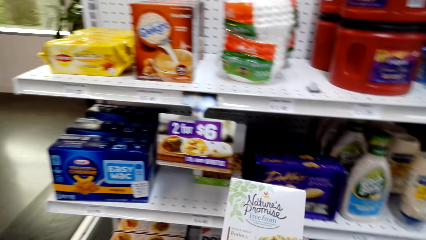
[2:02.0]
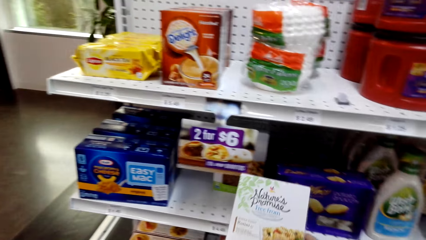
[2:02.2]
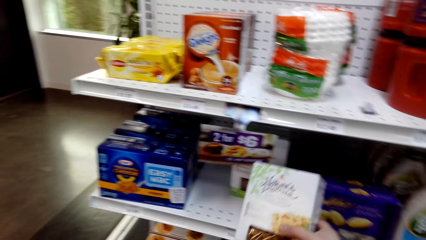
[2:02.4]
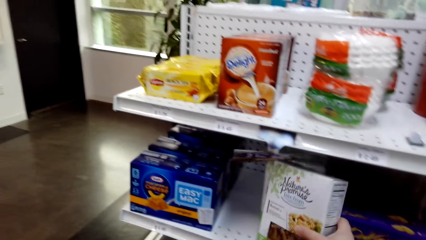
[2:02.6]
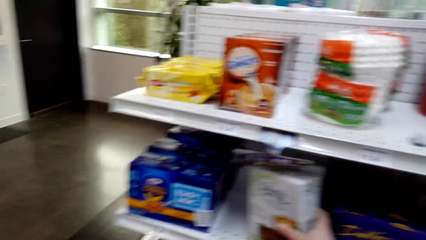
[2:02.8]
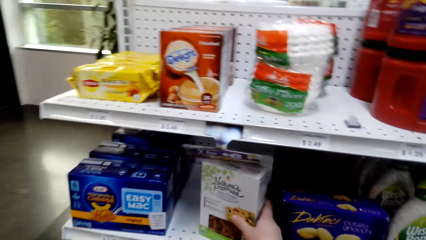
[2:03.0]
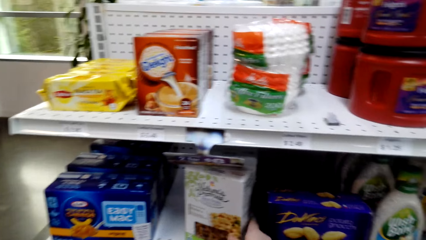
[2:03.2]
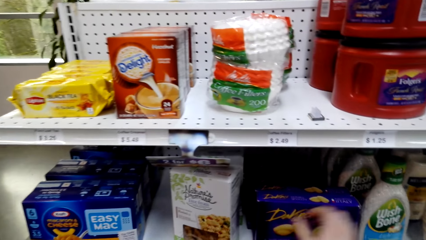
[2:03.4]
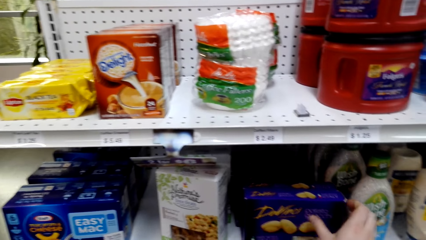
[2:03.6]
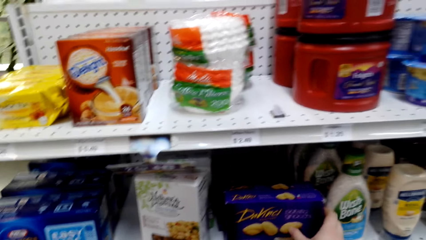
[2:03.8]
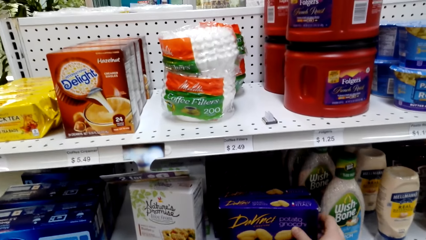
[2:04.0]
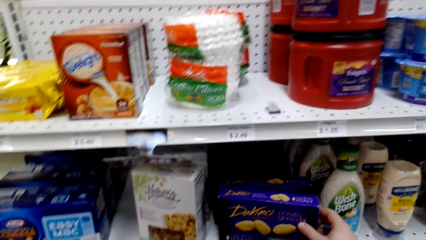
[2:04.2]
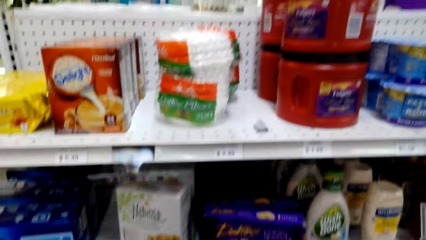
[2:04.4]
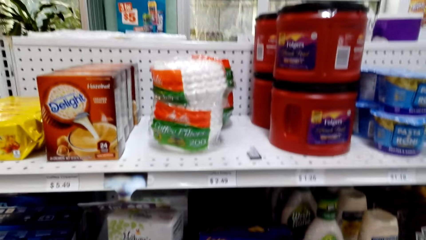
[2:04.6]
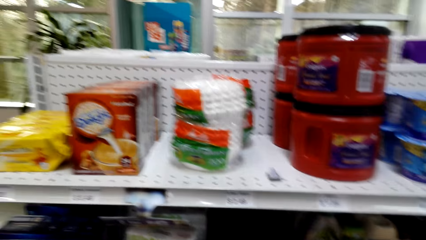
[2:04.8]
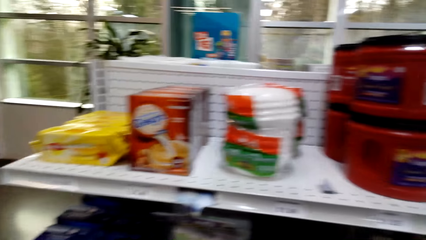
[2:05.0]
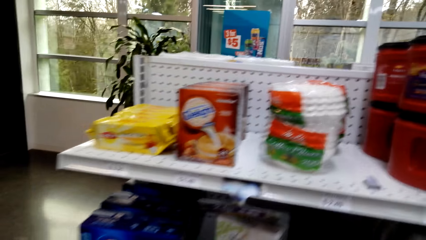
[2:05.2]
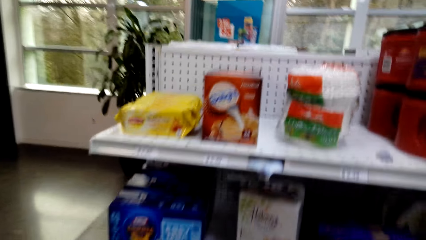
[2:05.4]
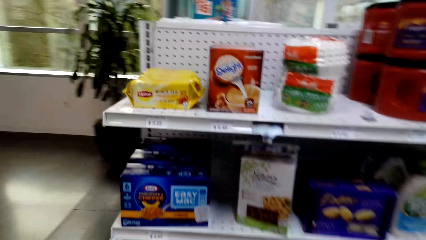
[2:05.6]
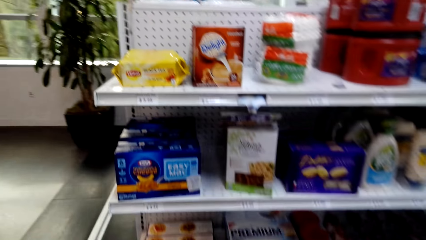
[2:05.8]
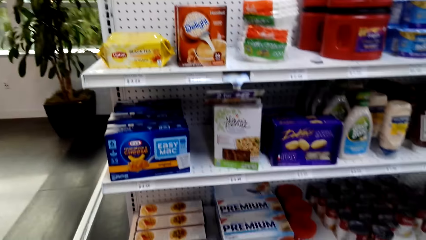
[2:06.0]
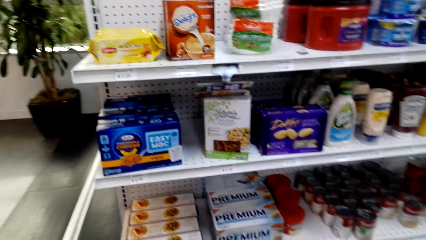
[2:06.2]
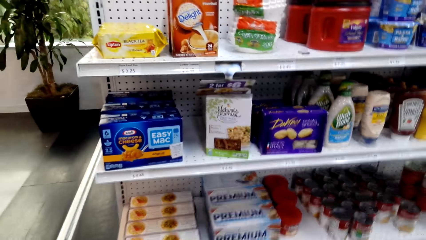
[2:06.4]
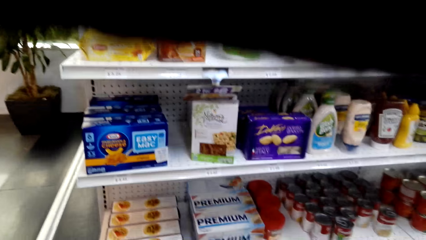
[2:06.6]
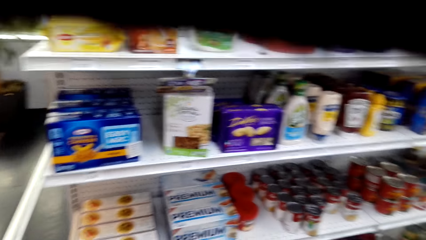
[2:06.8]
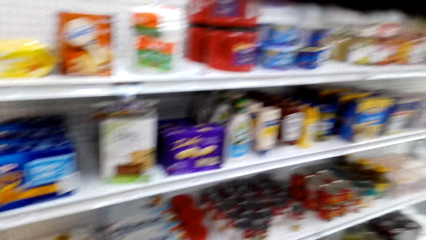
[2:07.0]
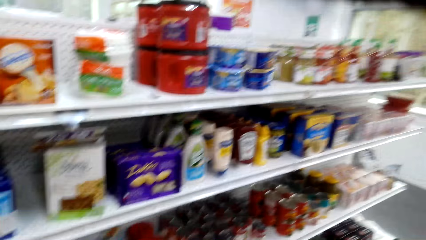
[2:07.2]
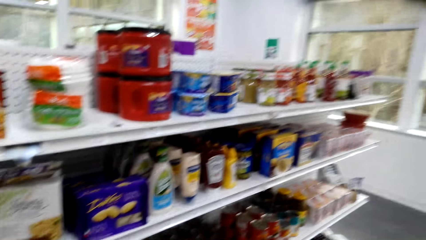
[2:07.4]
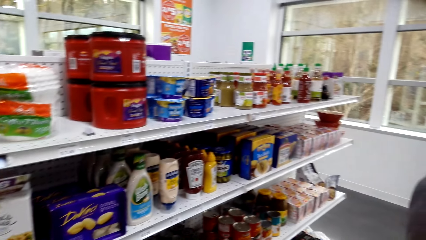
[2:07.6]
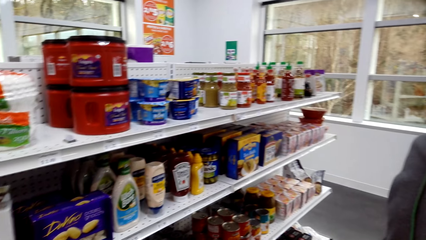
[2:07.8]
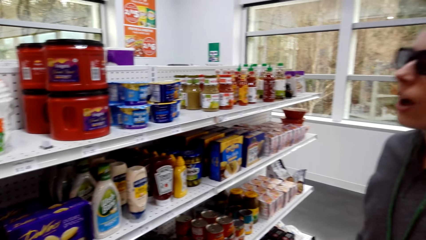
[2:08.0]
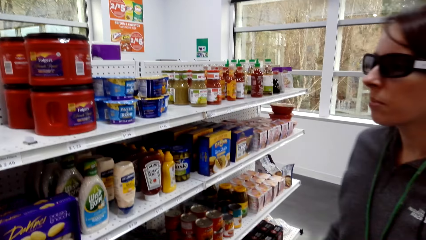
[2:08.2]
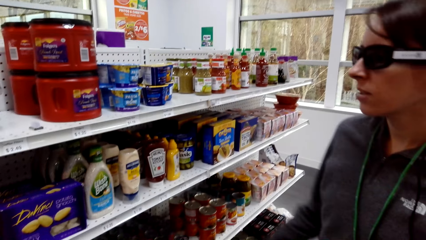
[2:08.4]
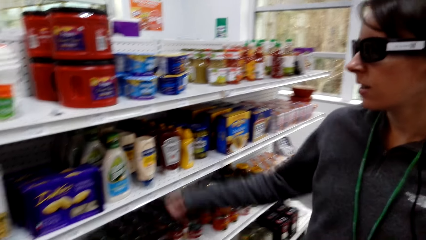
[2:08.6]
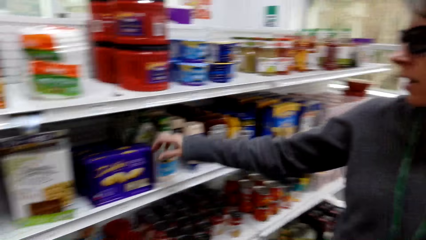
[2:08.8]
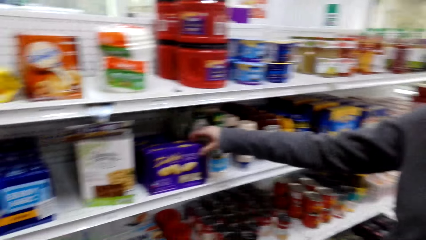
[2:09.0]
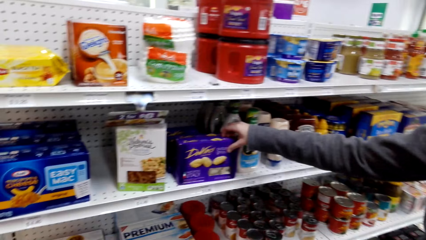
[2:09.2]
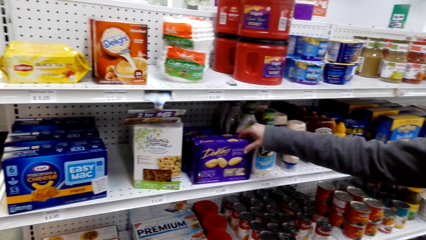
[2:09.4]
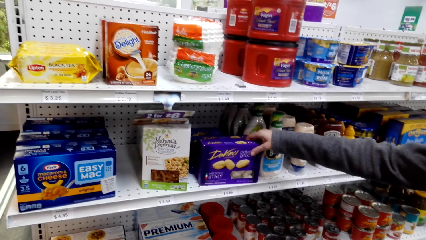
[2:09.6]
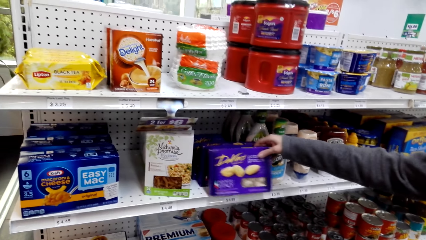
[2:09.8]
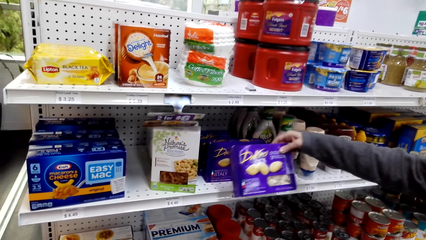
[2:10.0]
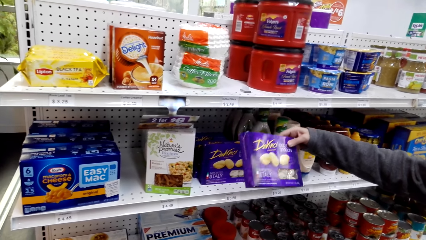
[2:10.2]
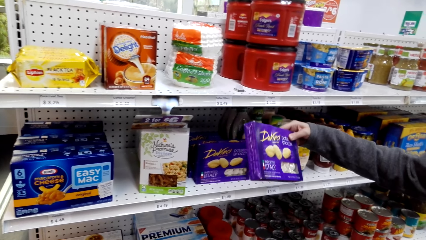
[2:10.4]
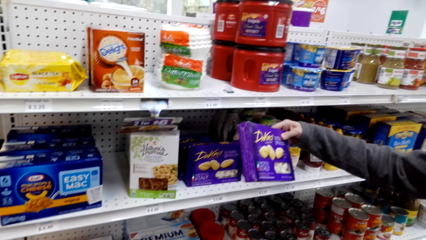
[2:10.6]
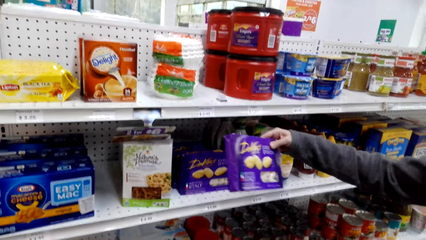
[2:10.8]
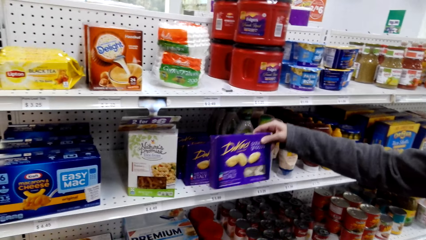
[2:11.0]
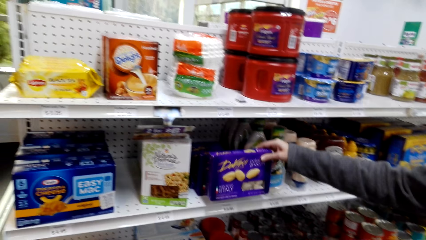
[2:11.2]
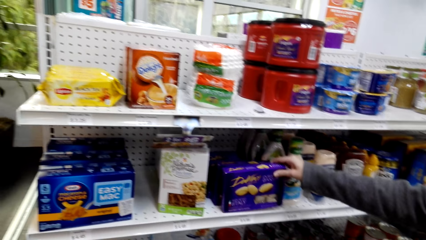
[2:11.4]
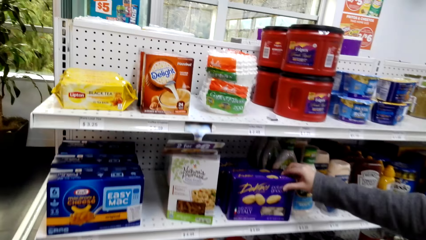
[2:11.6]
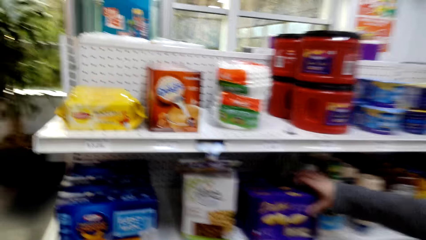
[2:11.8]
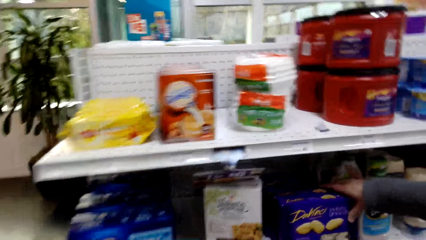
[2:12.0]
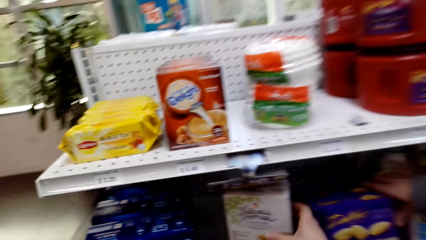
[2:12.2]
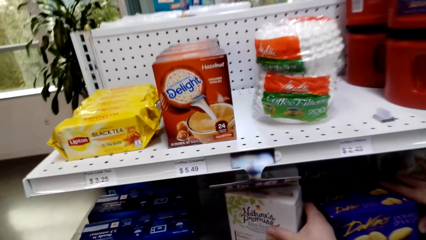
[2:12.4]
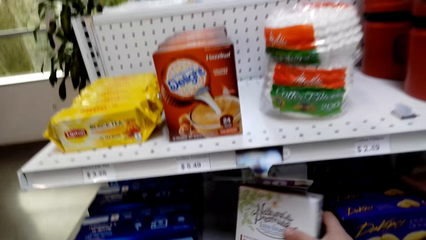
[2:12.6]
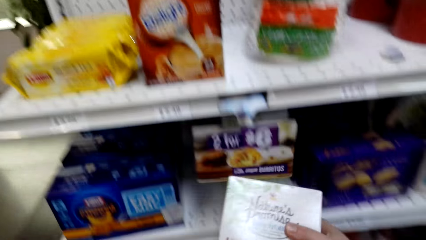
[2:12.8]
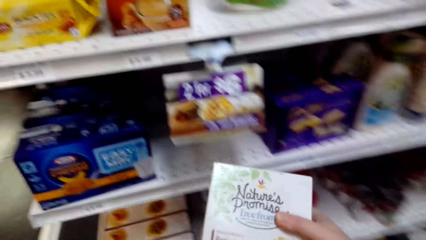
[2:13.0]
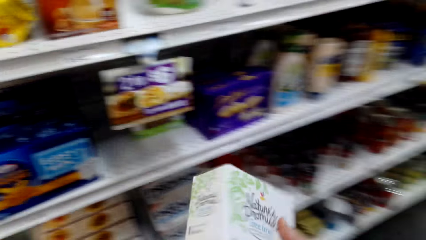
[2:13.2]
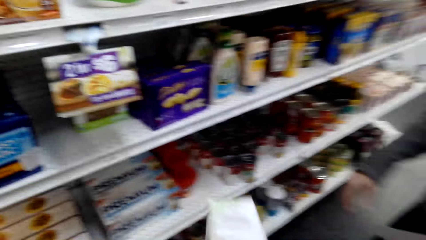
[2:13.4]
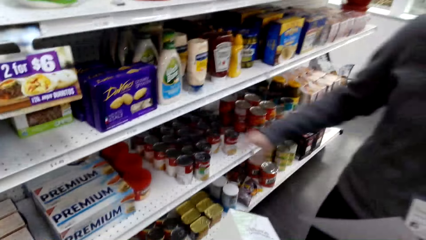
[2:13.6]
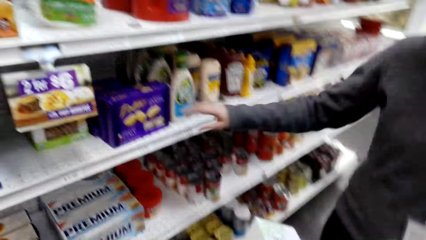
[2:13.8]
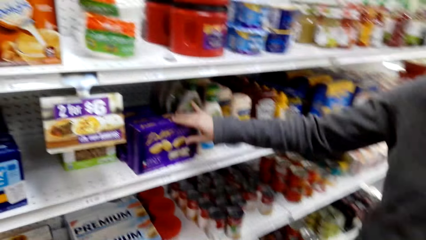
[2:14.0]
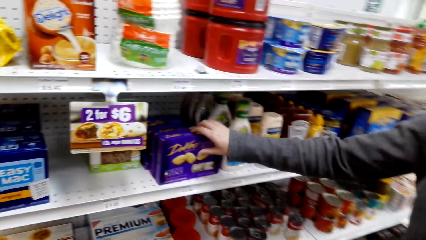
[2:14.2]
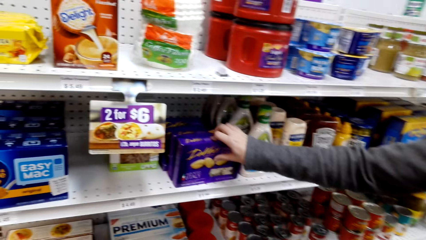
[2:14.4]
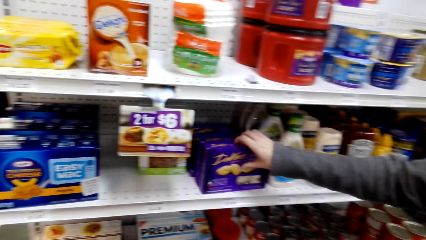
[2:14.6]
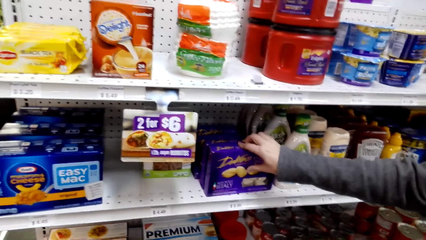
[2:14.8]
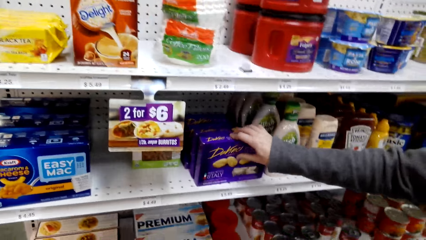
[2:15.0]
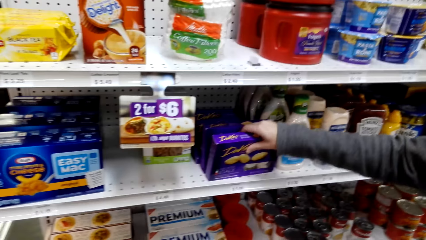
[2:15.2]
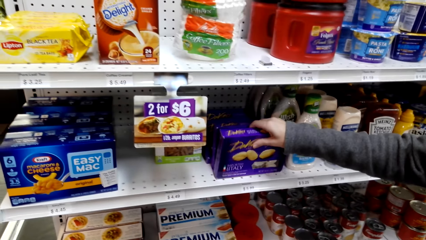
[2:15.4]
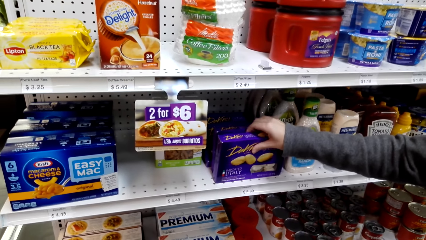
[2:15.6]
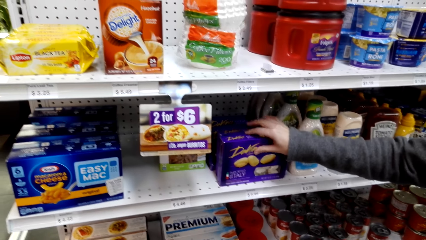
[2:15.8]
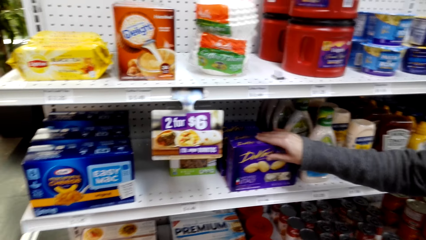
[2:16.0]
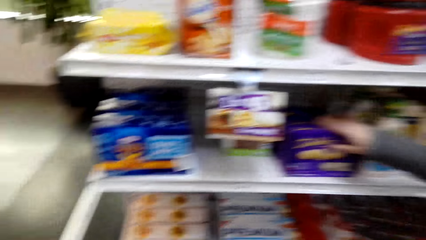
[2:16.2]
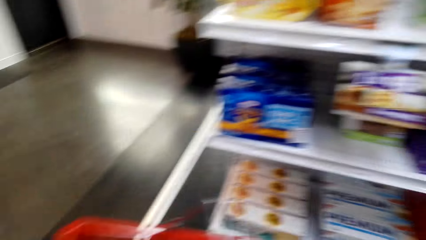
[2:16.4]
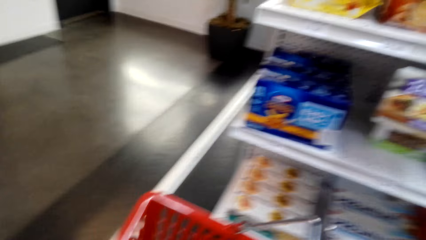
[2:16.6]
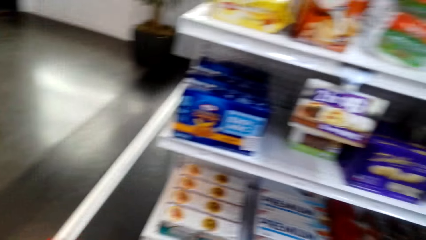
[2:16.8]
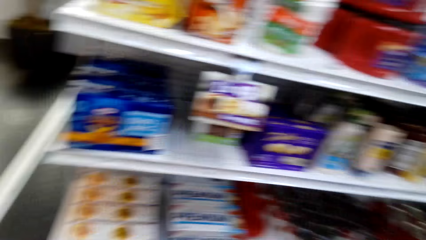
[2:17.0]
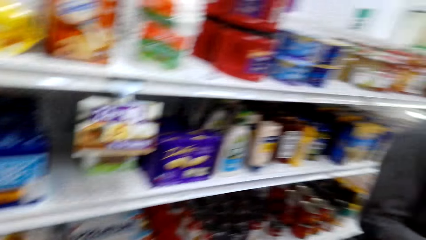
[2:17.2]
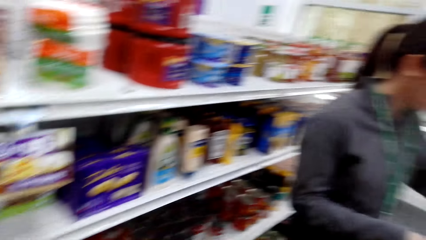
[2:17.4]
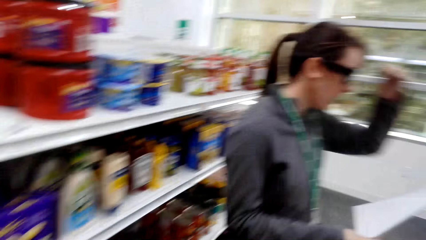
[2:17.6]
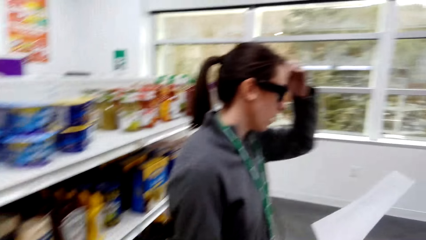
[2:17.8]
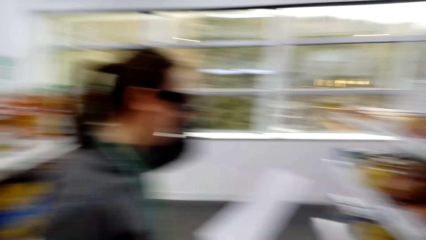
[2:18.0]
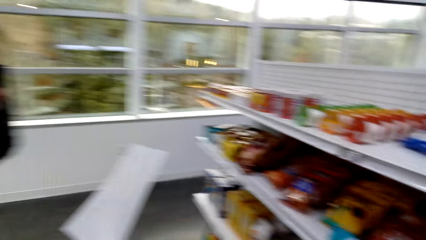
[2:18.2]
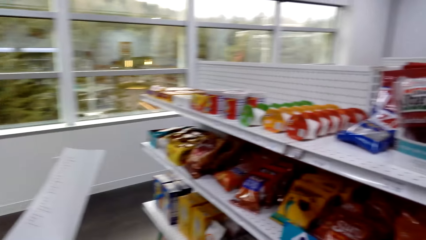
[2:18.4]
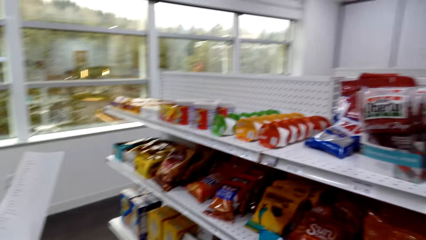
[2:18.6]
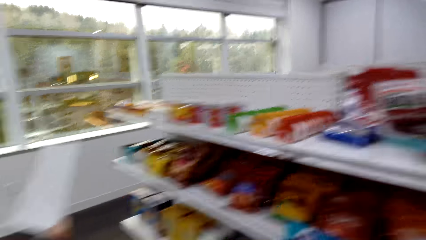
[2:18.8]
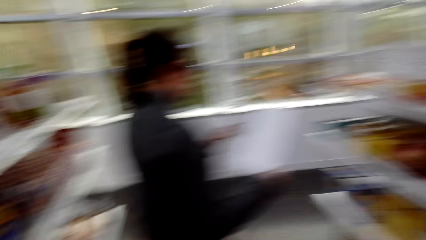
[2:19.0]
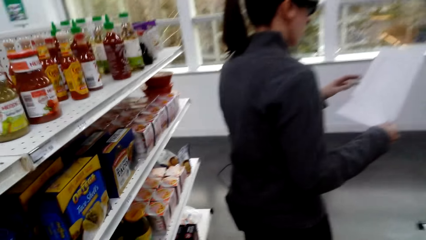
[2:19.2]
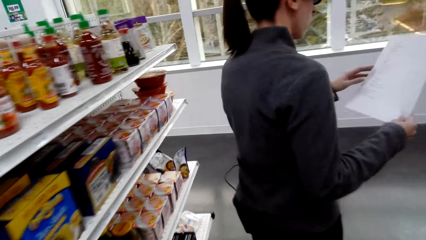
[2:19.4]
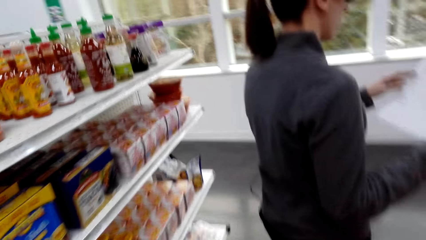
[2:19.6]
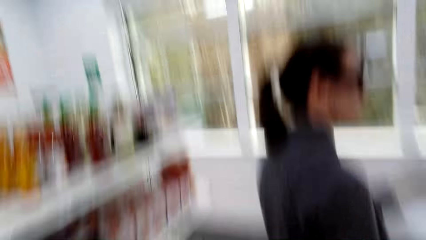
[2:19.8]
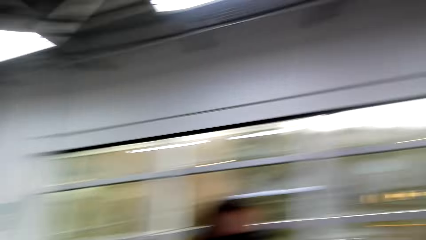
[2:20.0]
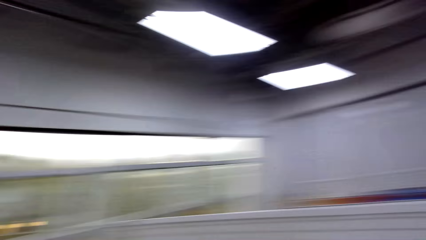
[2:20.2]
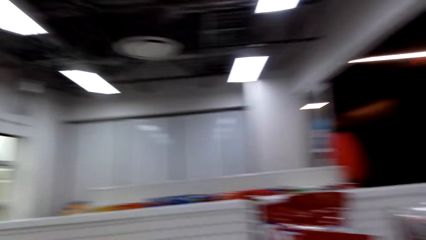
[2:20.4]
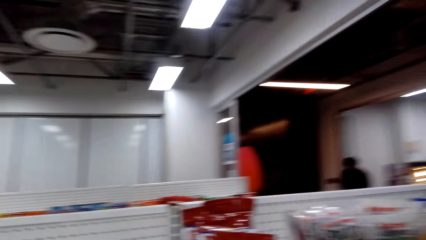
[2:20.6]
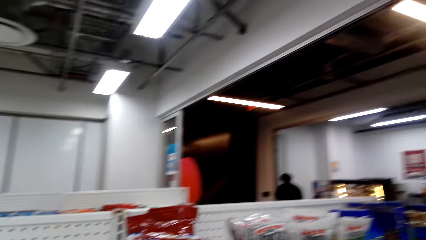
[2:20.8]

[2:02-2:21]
The camera wearer returns the Nature Promise Free Form on the shelf. They touch a packet on the shelf. A woman picks a packet from the shelf and puts the packet on the shelf. The camera wearer picks the Nature Promise Free Form from the shelf. The woman touches a packet on the shelf. The camera wearer looks around, puts the Nature Promise Free Form in the shopping basket and walks around the supermarket. The woman looks at a shopping list and walks around. The camera wearer looks around.
